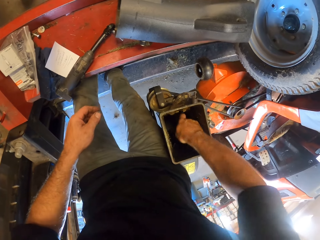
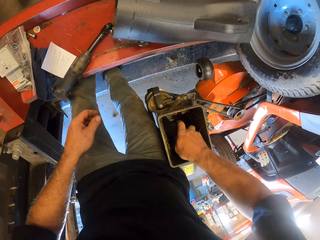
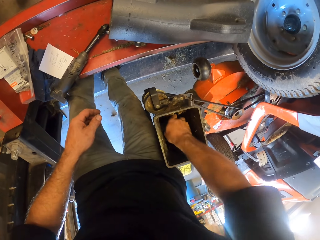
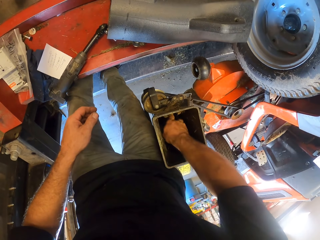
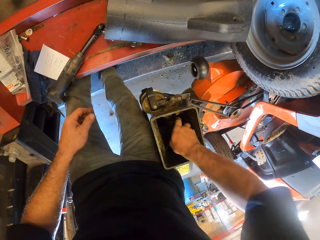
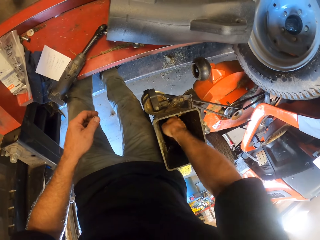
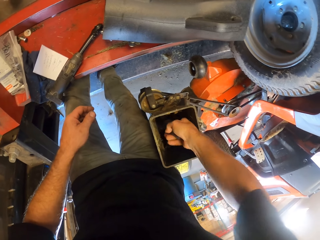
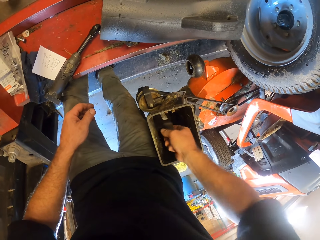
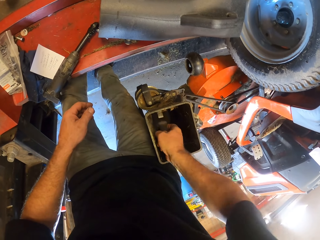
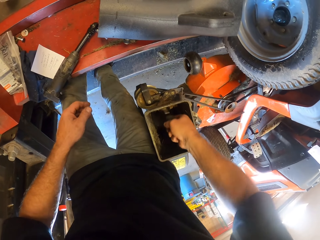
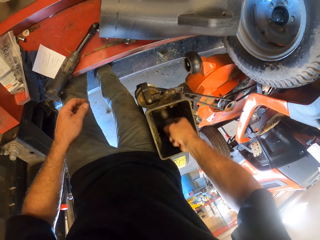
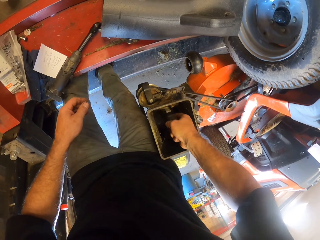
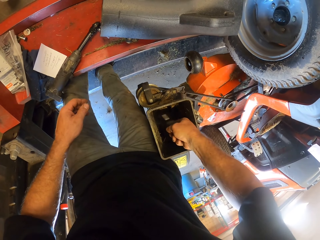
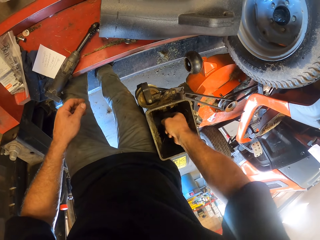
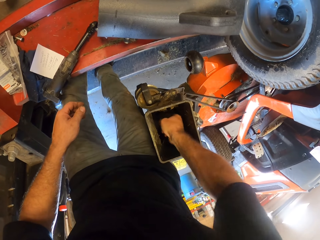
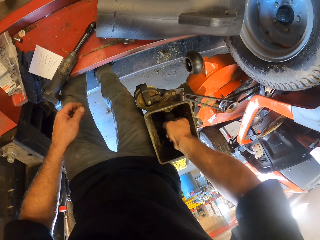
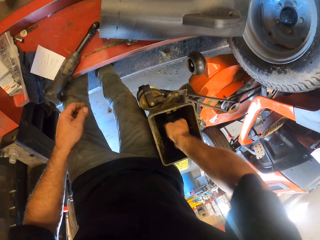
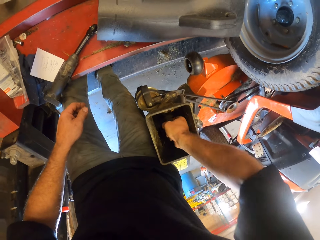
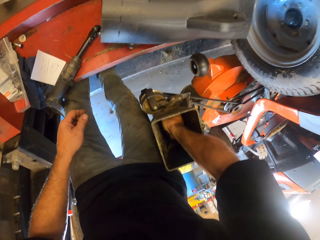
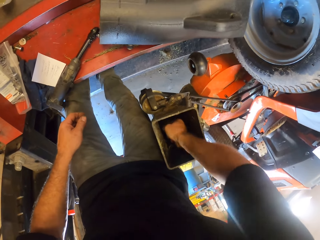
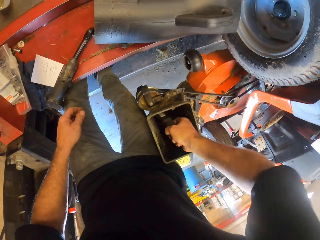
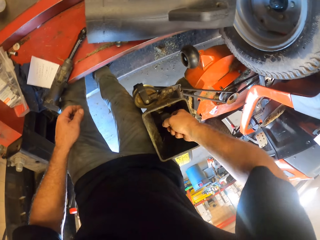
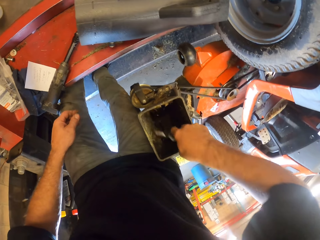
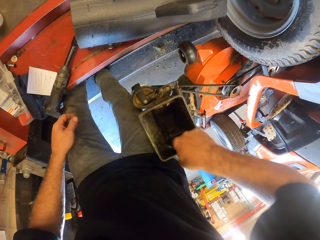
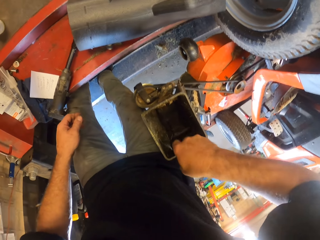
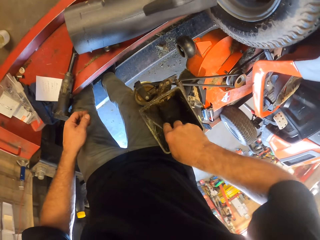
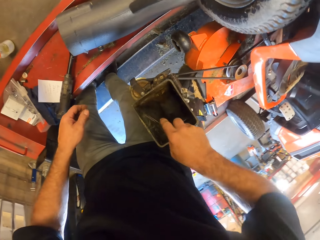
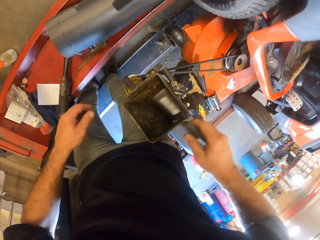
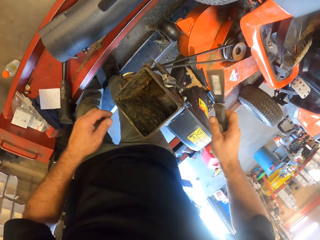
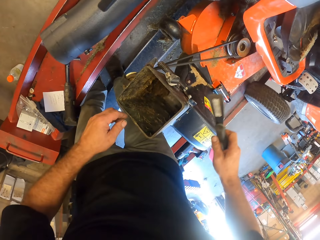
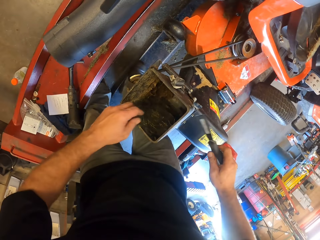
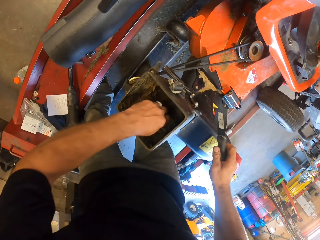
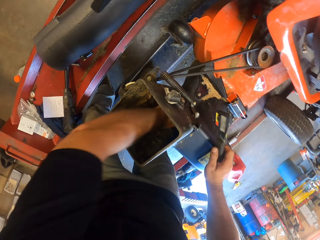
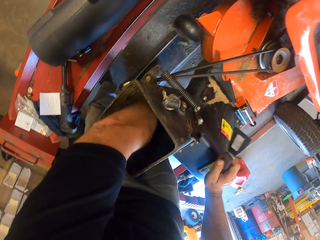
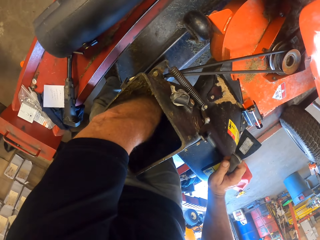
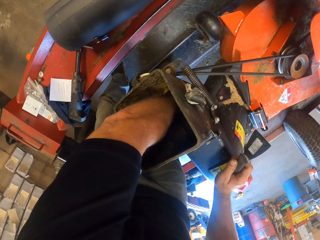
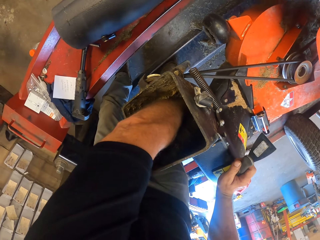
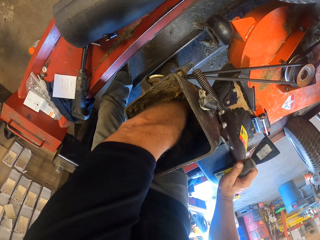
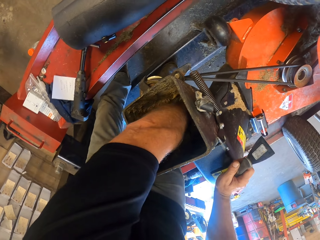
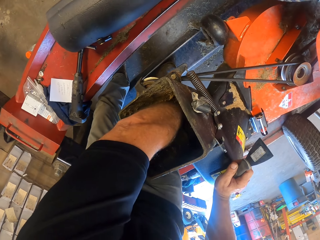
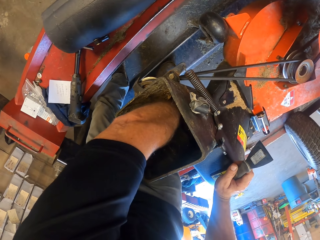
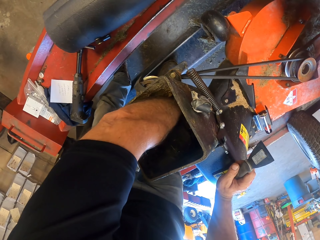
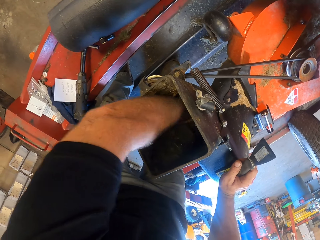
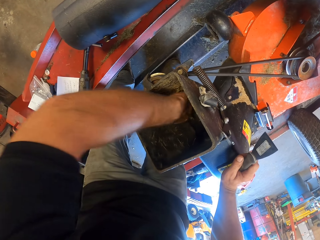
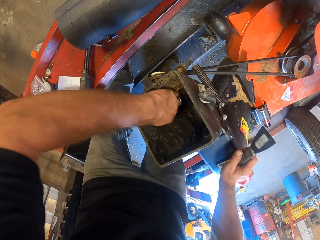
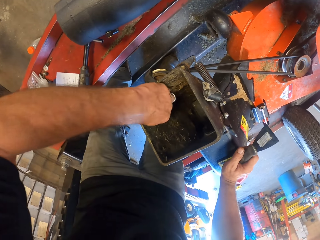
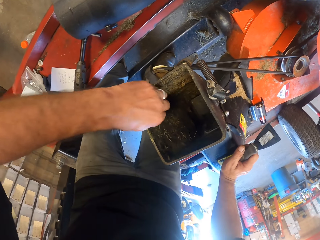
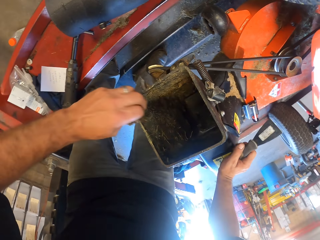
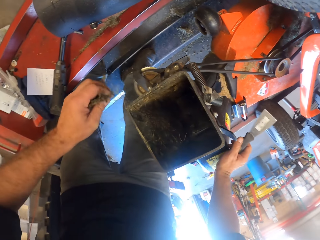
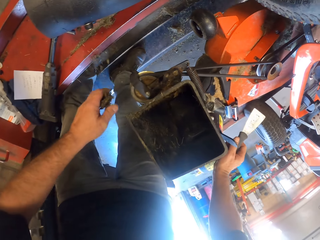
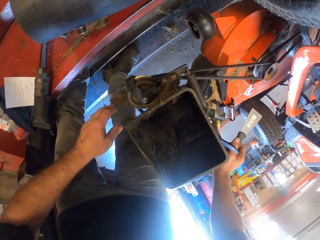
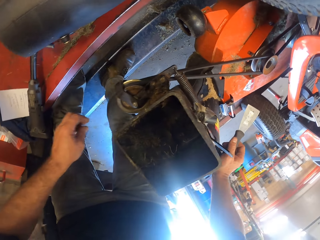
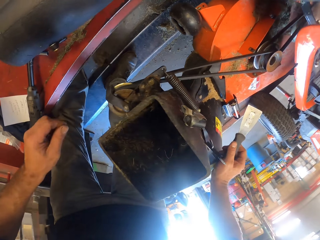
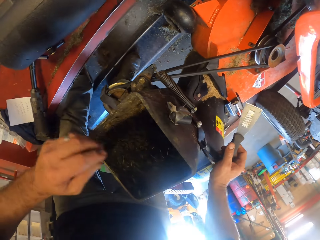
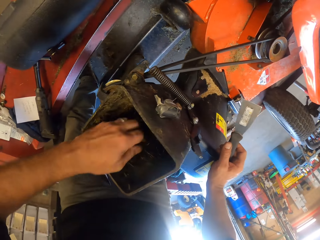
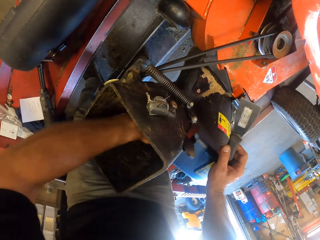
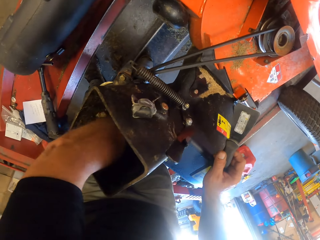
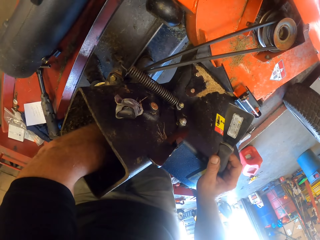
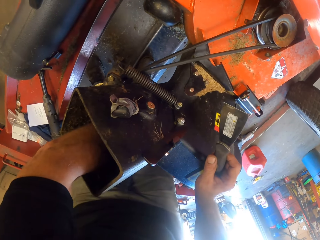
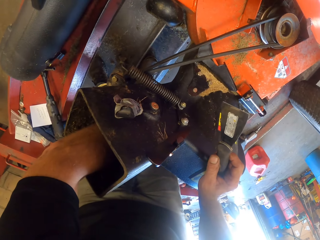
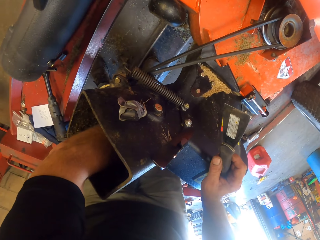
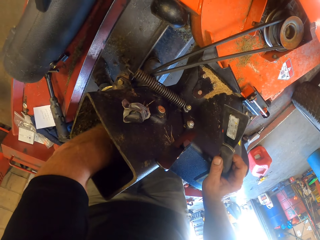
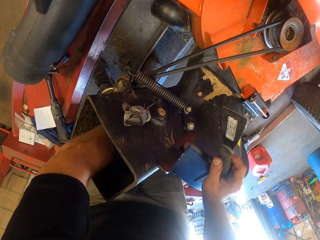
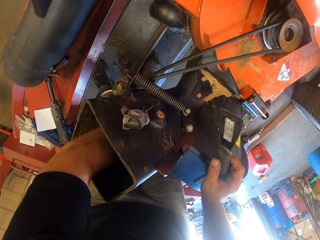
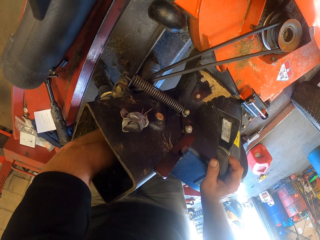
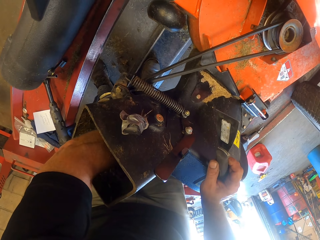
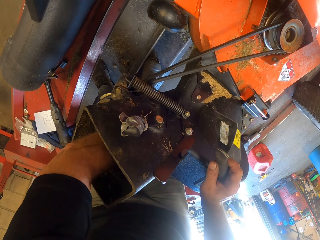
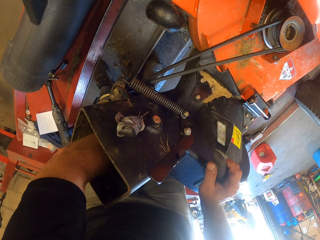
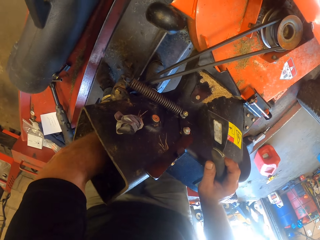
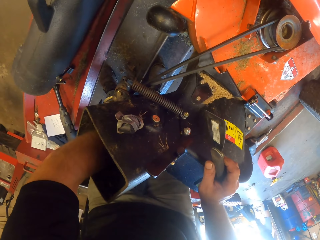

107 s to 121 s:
The camera wearer puts a hand in the lawn mower machine. He packs out the debris in the waste passage with his hand. He puts a hand in the lawn mower machine.

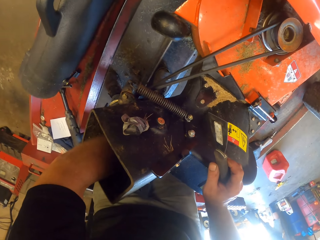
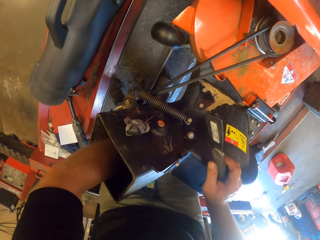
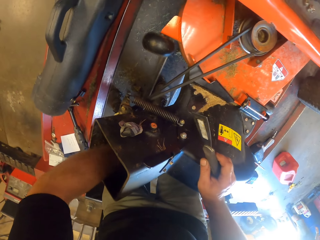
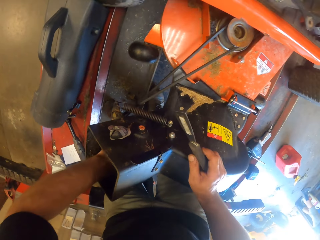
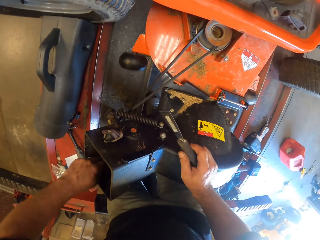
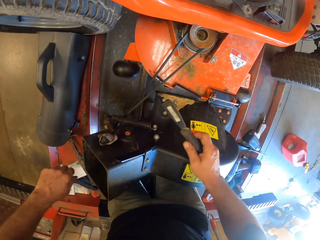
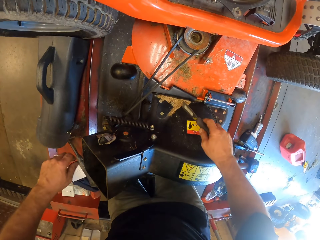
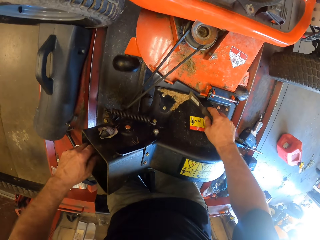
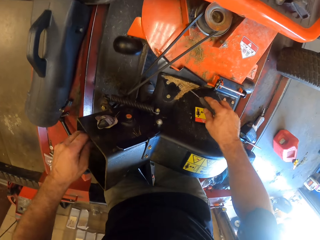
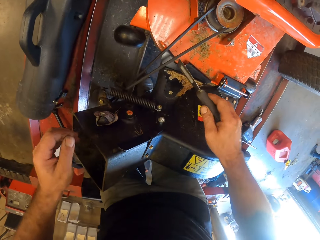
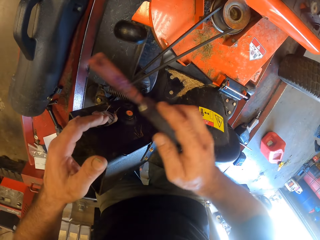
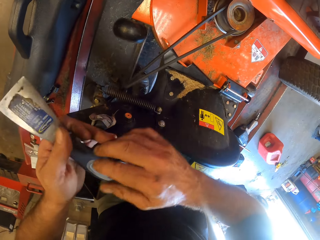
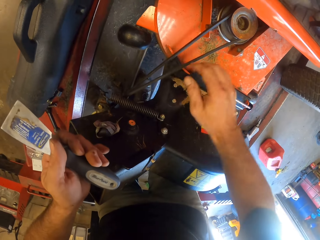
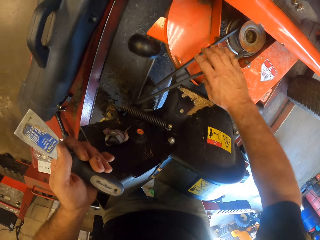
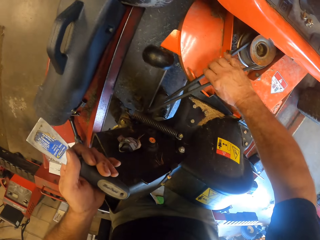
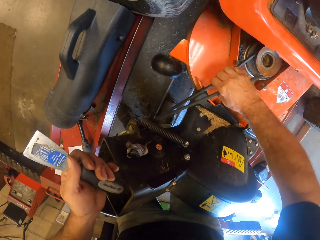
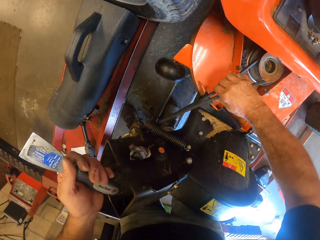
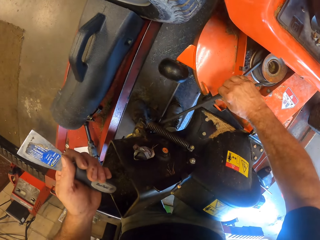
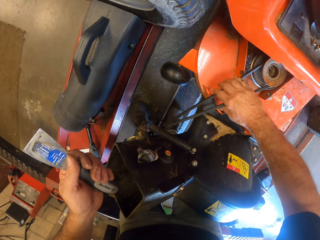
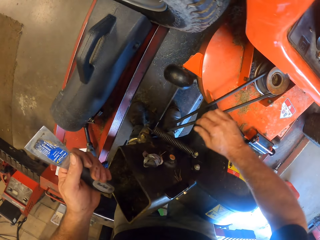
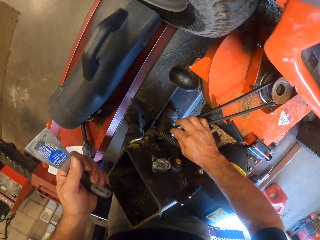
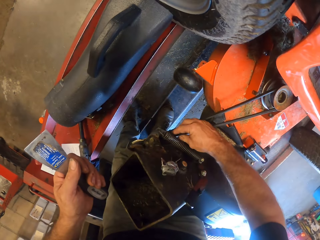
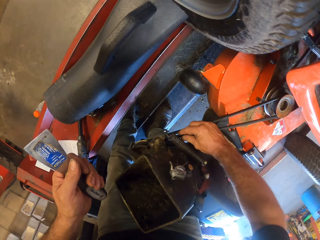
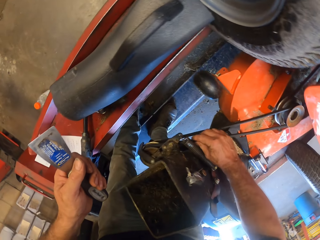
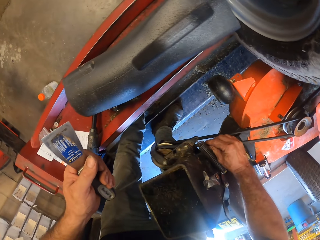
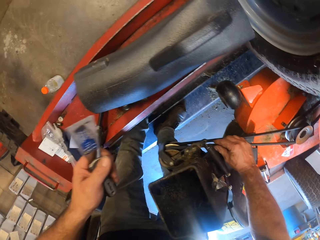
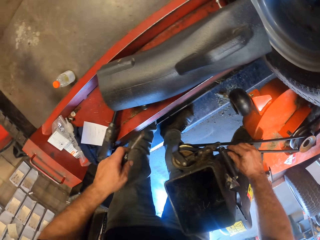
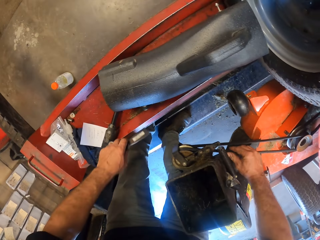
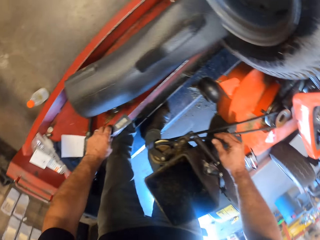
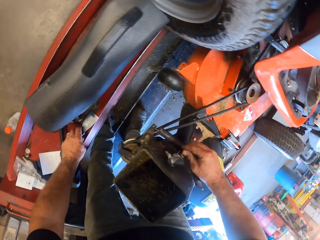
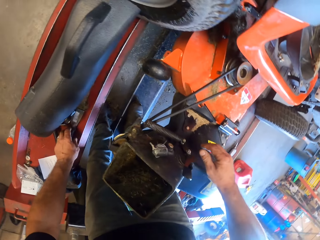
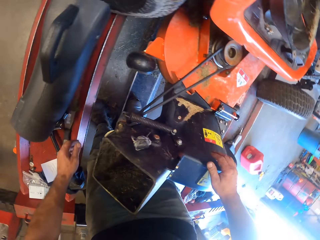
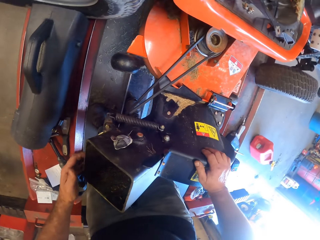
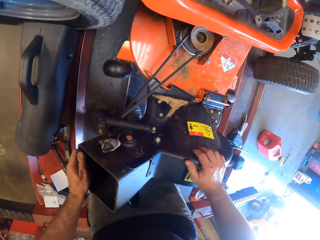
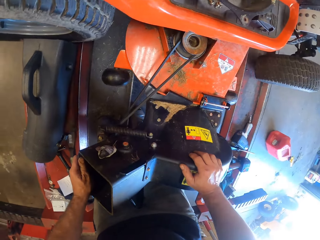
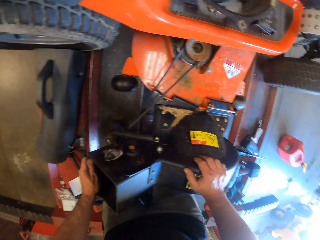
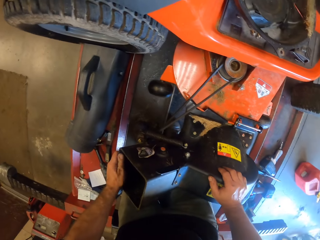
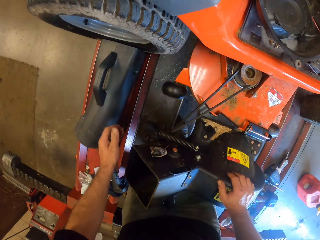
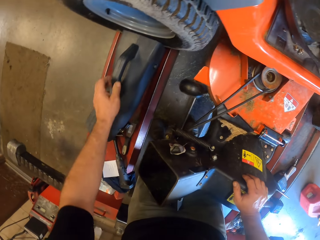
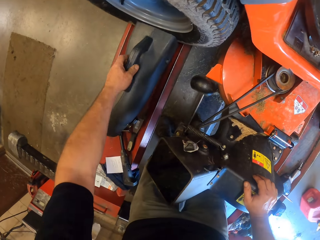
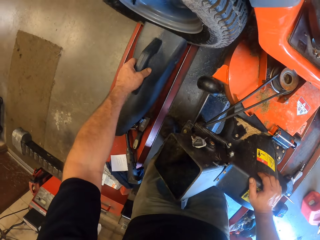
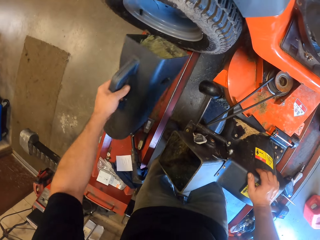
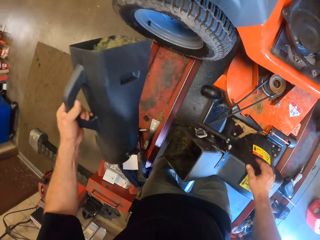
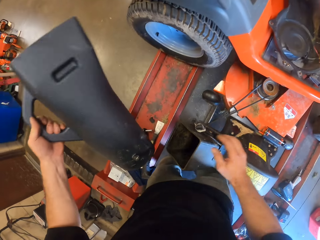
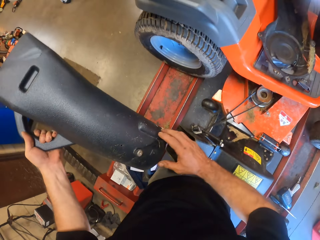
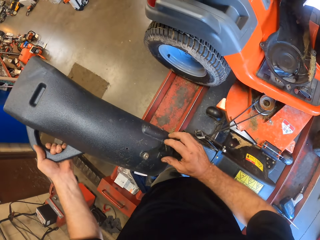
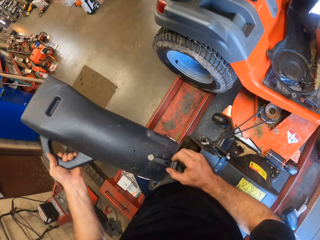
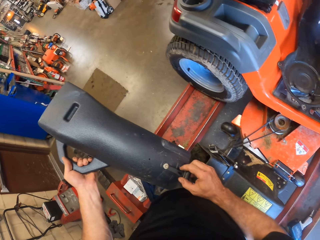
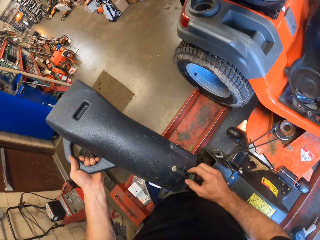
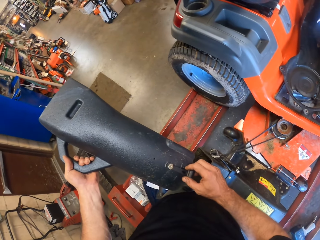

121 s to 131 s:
The camera wearer removes something from the lawn mower machine. He moves the chisel on his left hand. He adjusts the rubber belt of the mower. He drops the scraper or chisel beside the mower. He places his hand on the waste passage of the mower. He picks up the cover of the waste passage beside the mower.
